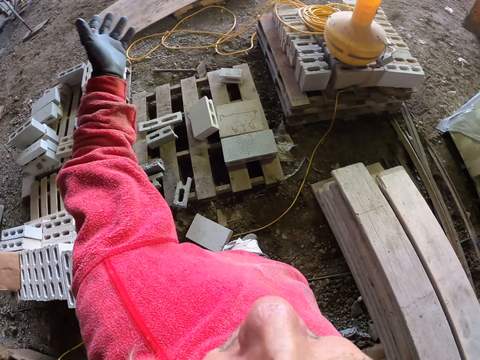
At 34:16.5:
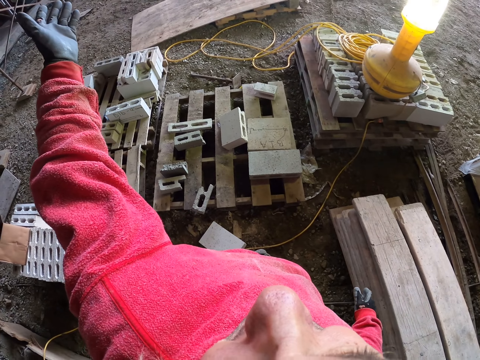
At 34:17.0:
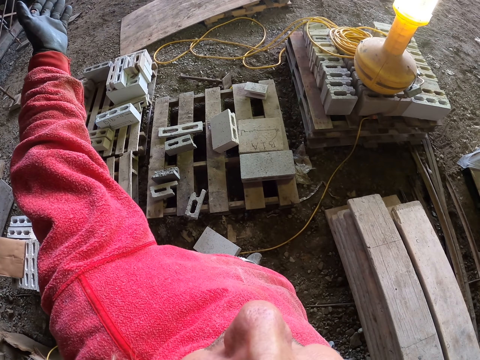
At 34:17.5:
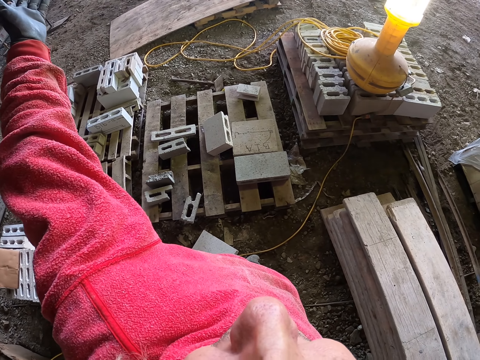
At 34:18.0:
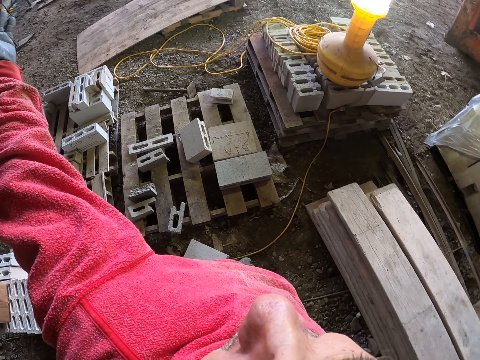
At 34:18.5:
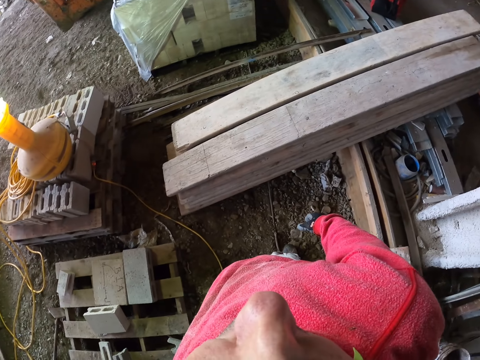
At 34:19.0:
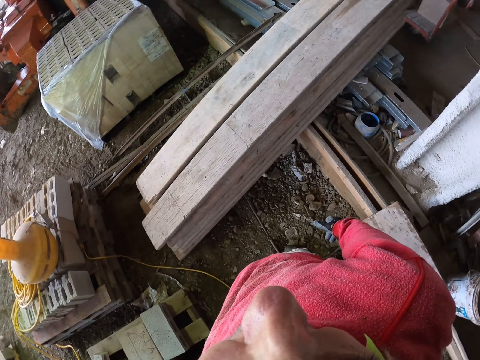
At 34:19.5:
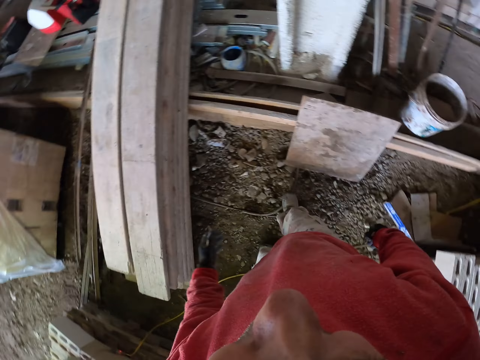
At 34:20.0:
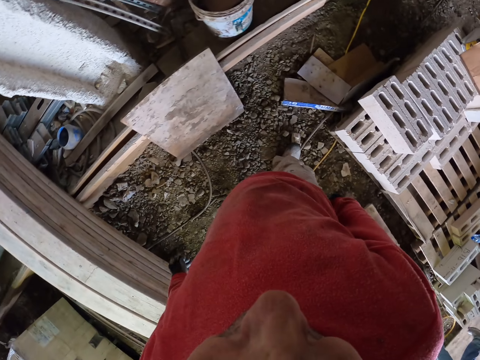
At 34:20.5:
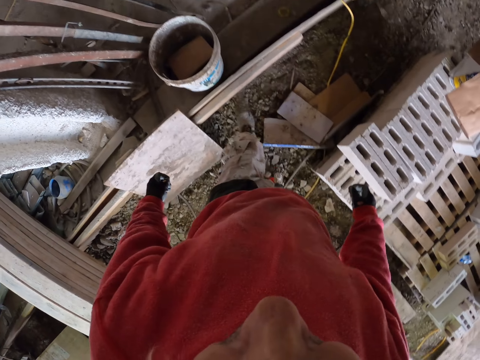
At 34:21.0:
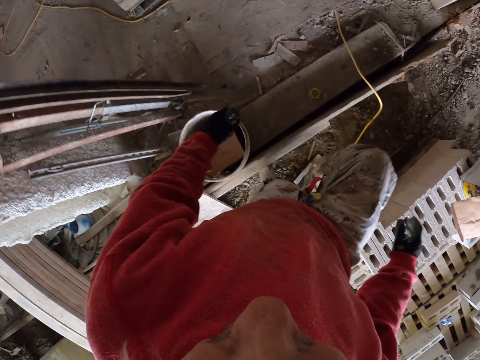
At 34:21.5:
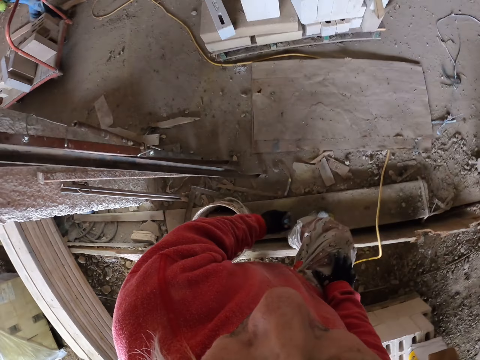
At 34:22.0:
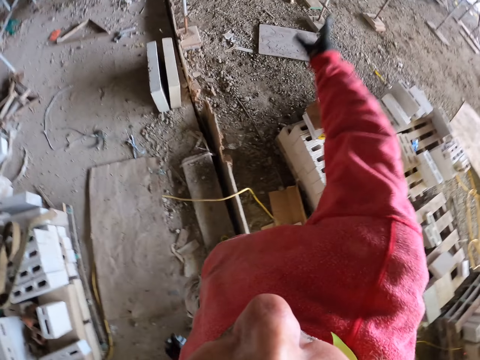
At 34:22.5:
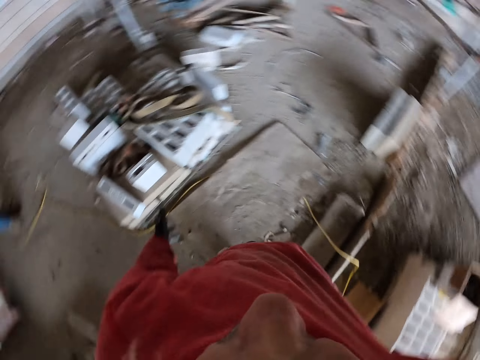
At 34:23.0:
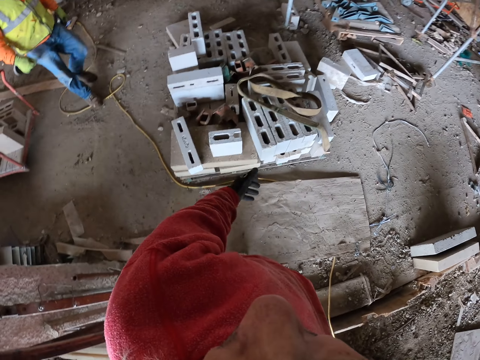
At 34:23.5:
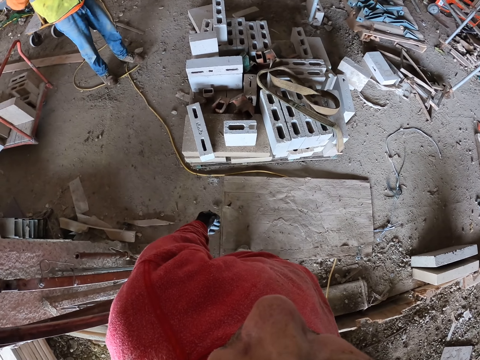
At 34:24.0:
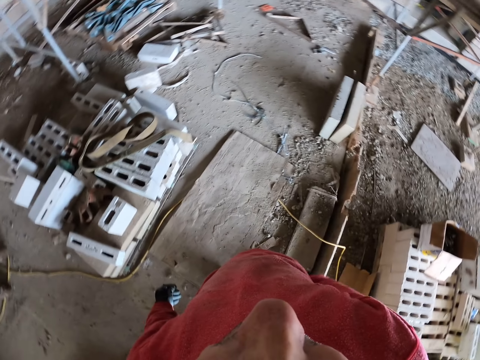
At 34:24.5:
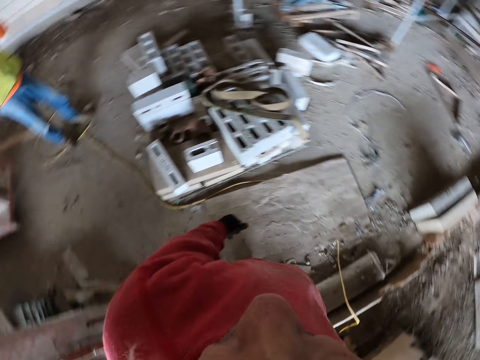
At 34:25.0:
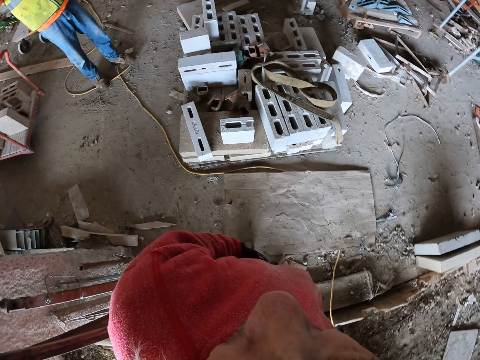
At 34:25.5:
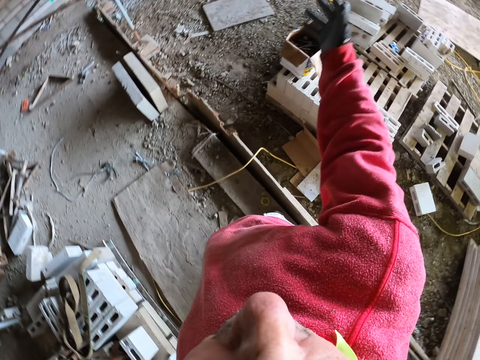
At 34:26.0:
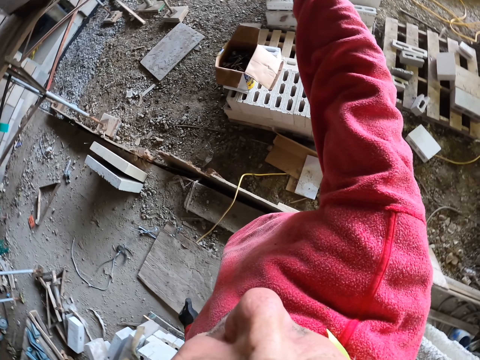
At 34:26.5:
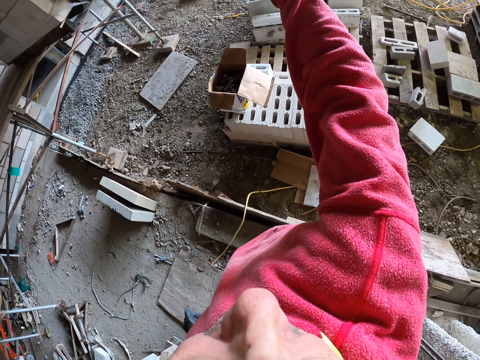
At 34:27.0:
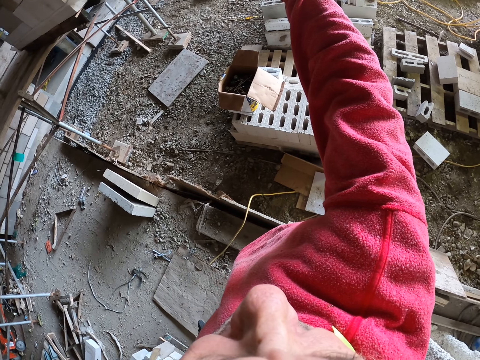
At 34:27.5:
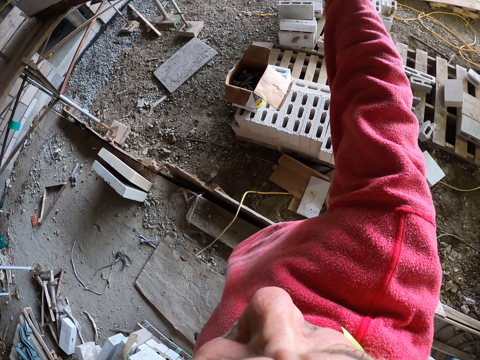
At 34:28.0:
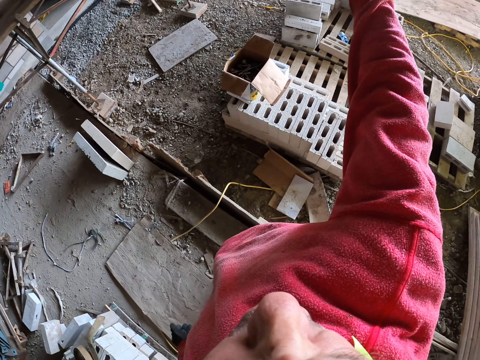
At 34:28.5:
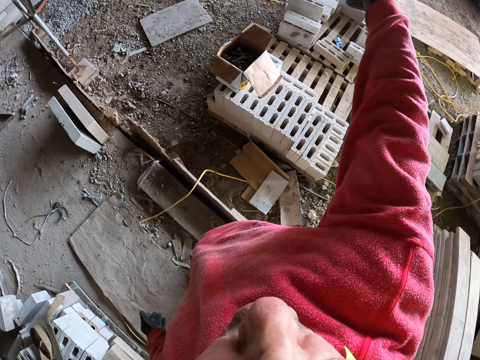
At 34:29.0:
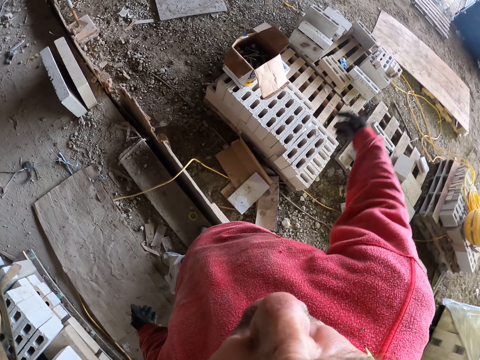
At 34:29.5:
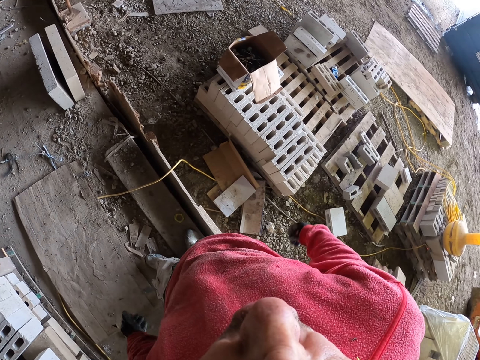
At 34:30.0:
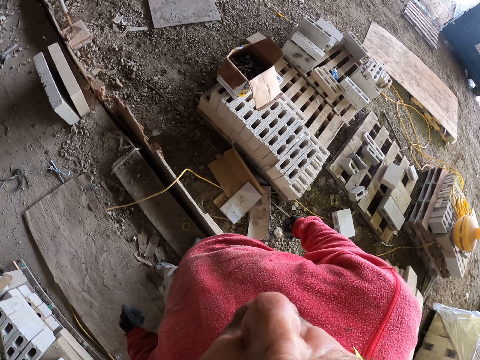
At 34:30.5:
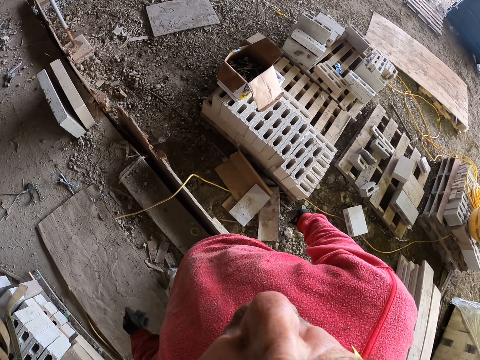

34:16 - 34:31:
The camera wearer lifts the hand up. They raise a hand up. They lift the hand up.

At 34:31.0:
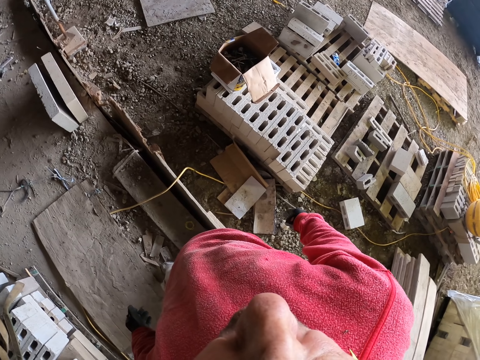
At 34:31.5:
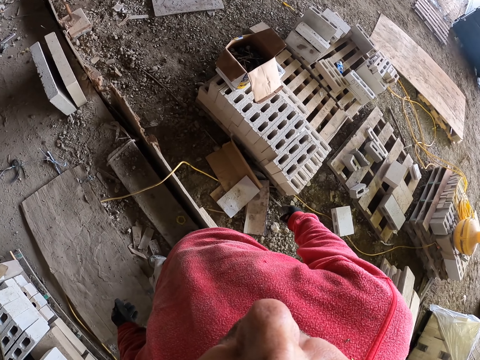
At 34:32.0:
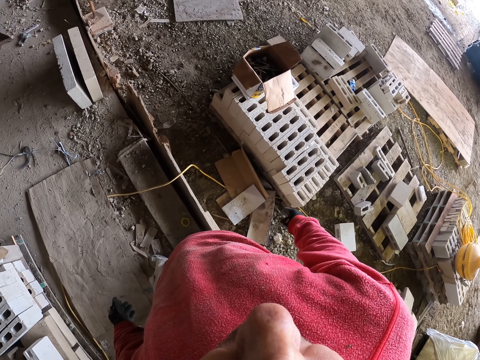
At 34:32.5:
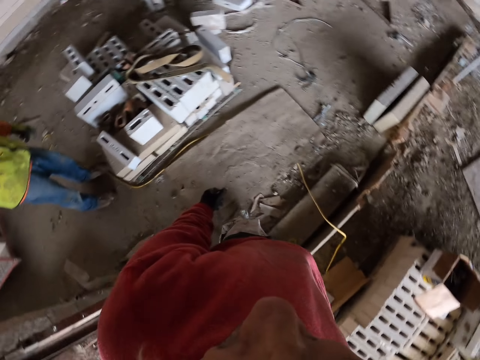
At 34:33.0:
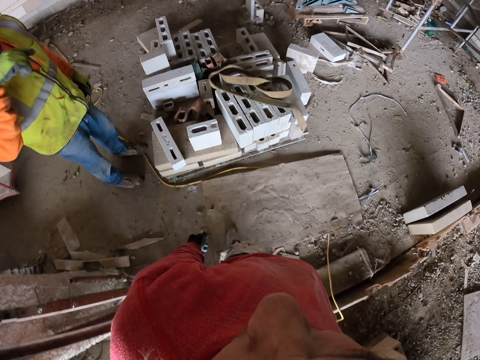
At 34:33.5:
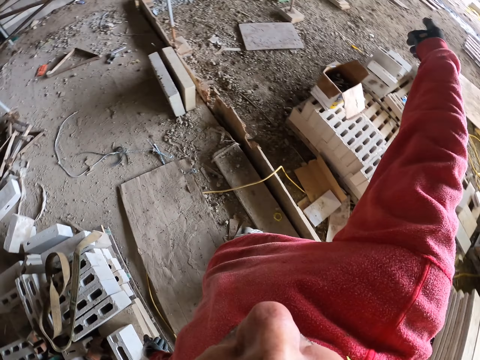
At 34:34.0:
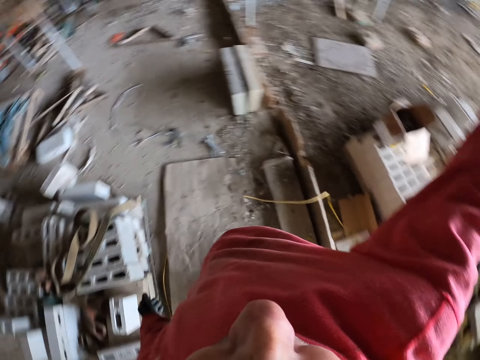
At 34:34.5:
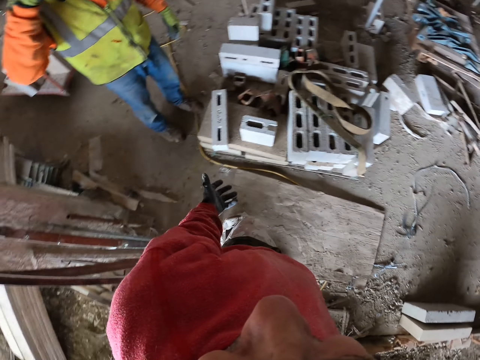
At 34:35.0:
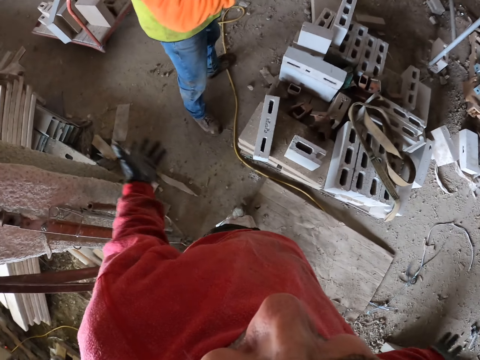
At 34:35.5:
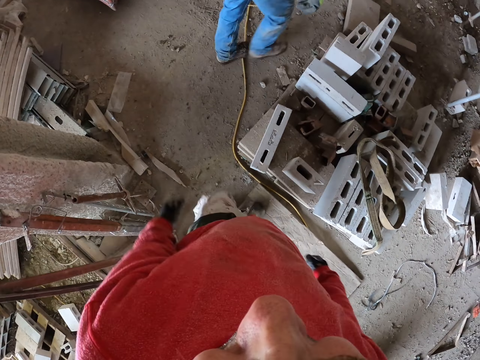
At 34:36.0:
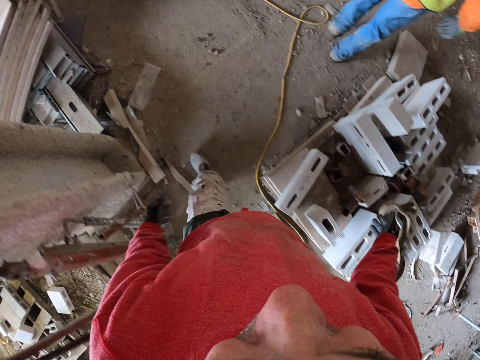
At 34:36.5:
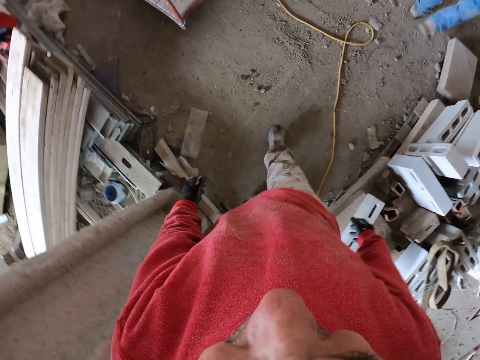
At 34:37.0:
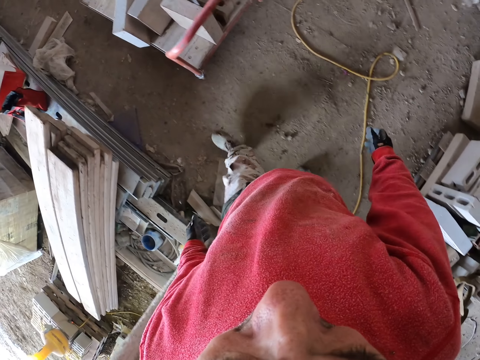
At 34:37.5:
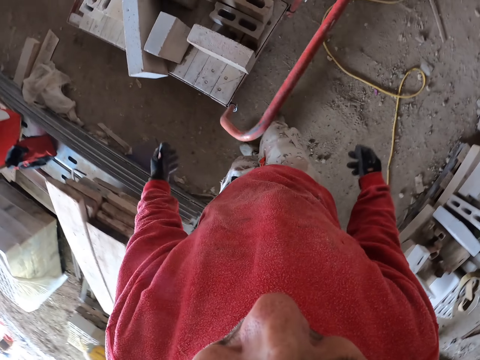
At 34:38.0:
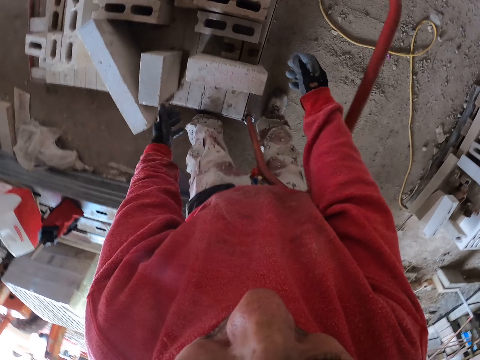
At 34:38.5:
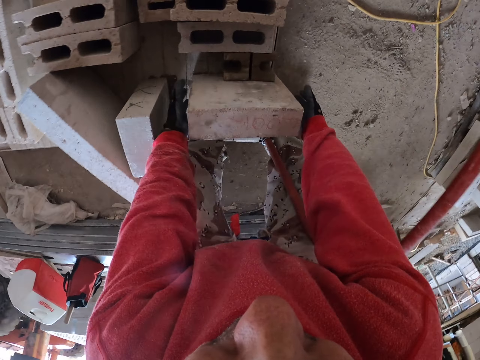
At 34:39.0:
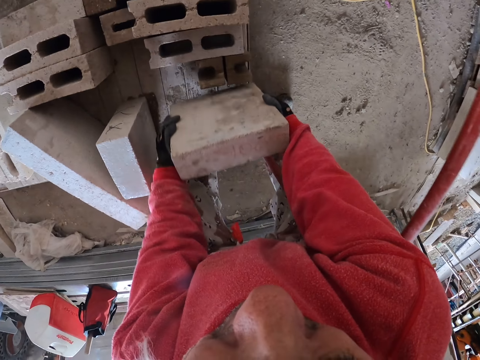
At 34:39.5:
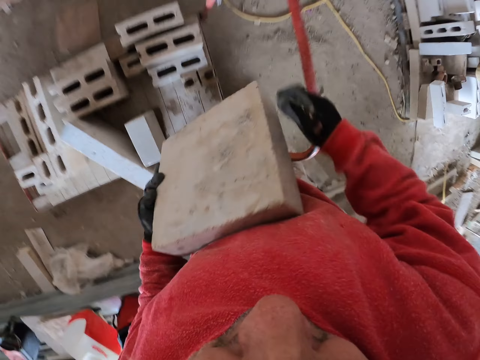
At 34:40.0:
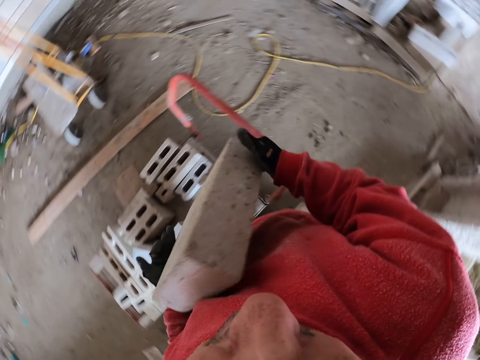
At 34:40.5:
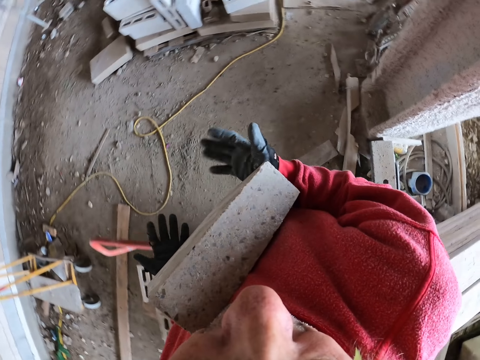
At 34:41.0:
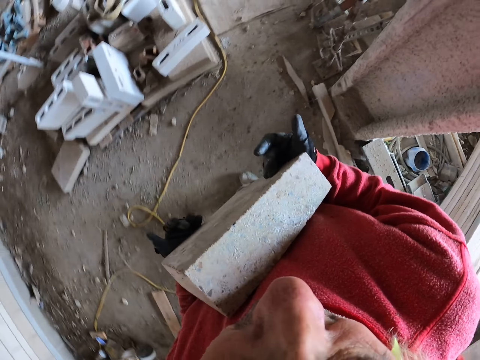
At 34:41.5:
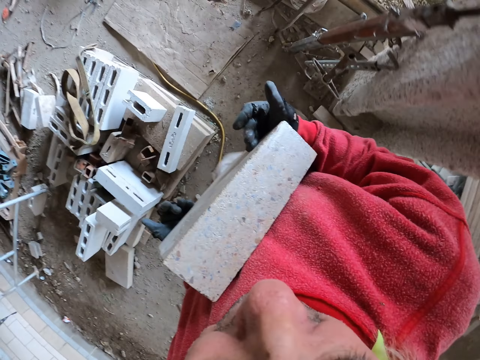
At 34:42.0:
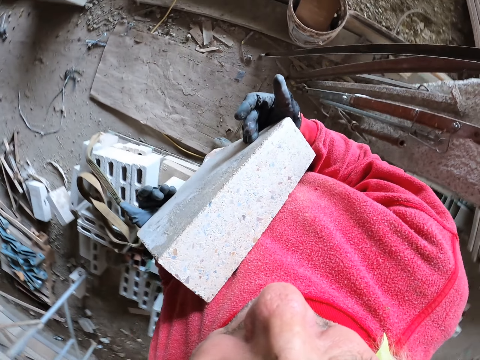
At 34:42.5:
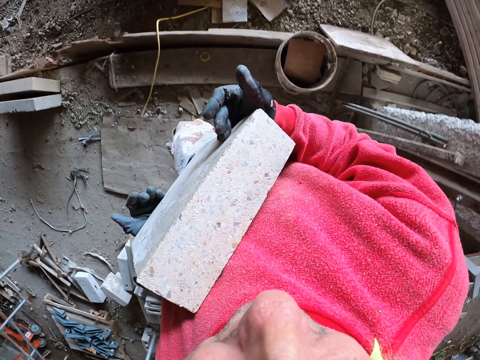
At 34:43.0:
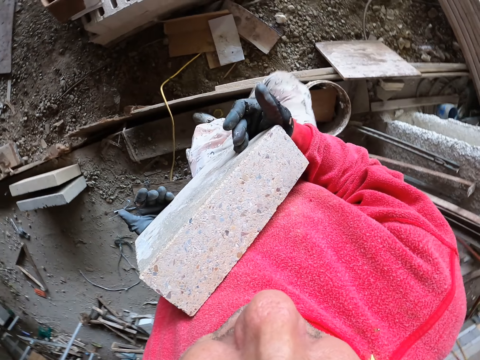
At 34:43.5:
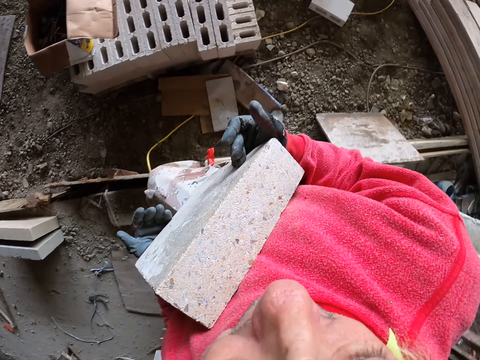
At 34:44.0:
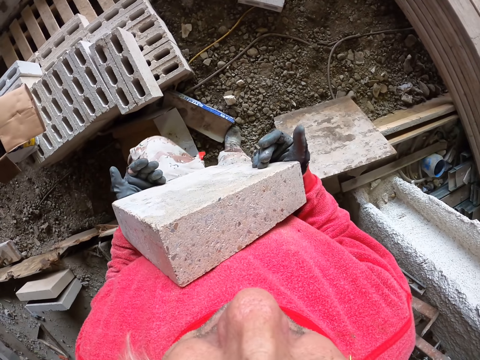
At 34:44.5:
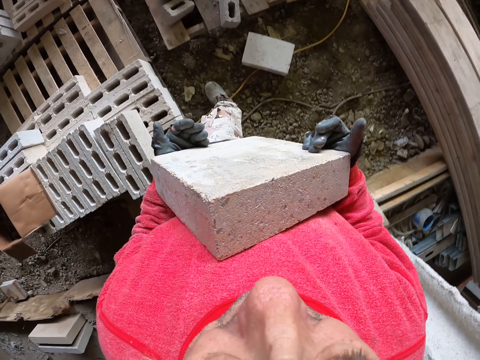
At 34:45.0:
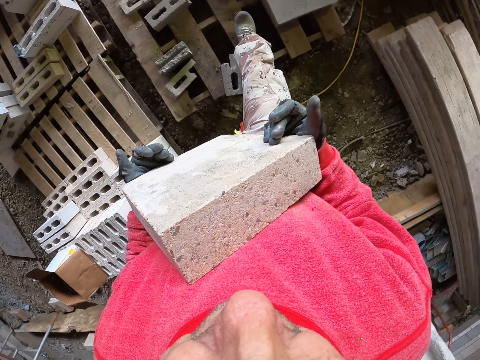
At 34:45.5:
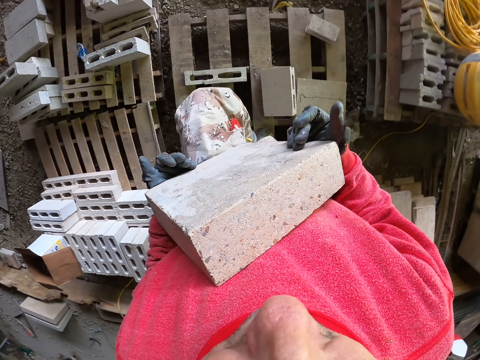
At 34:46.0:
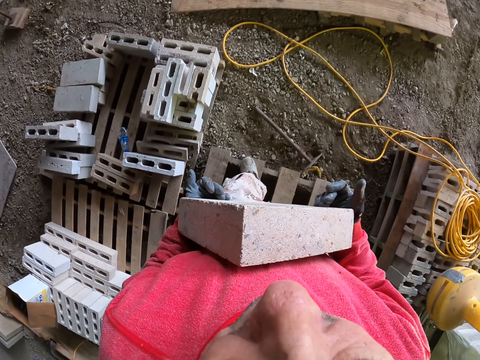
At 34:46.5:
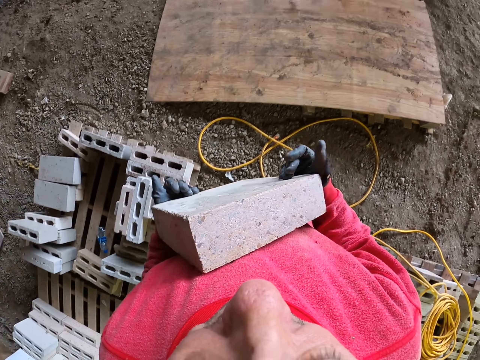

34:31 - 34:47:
The camera wearer walks. They grab a brick. They touch the bricks. They walk at the construction site.
